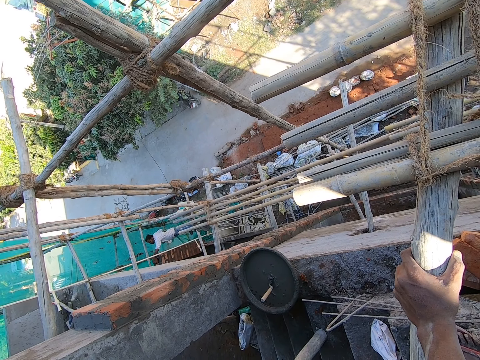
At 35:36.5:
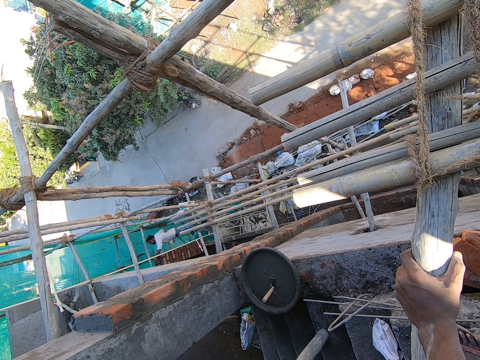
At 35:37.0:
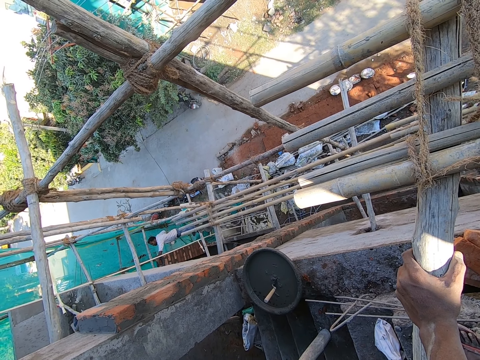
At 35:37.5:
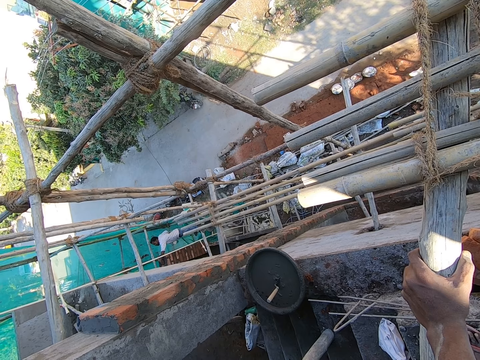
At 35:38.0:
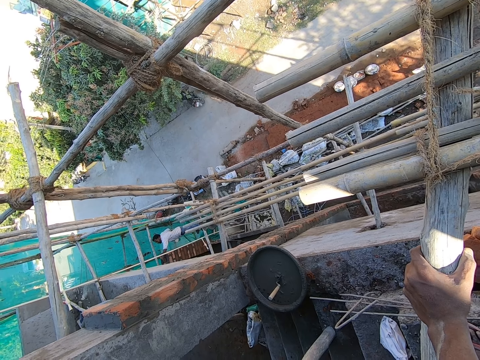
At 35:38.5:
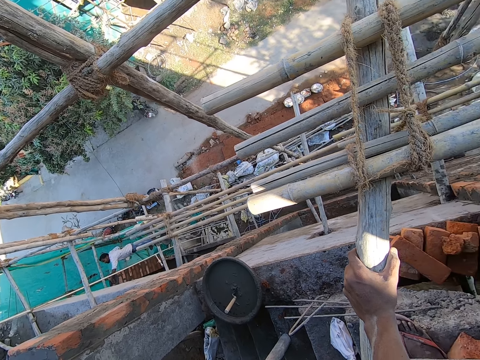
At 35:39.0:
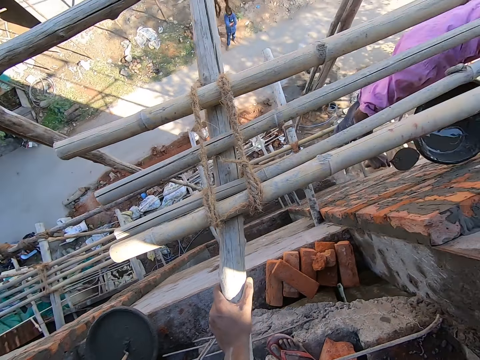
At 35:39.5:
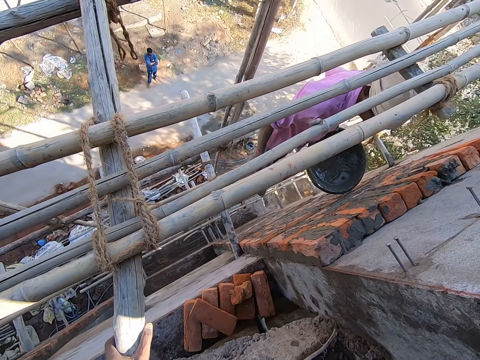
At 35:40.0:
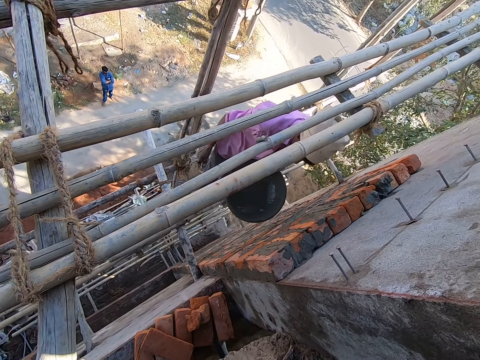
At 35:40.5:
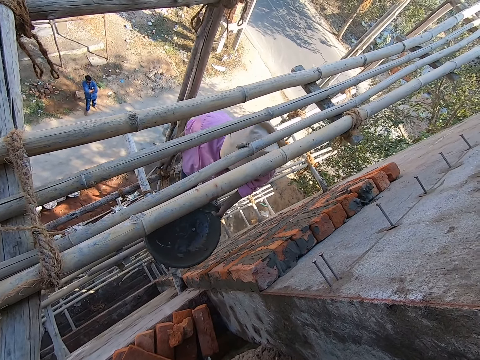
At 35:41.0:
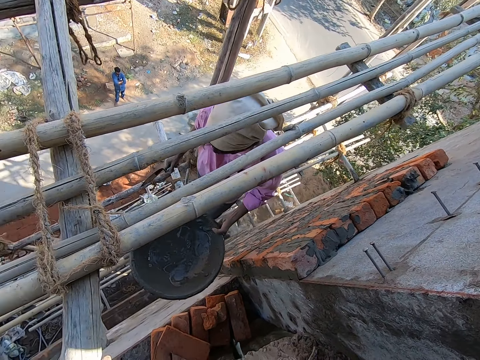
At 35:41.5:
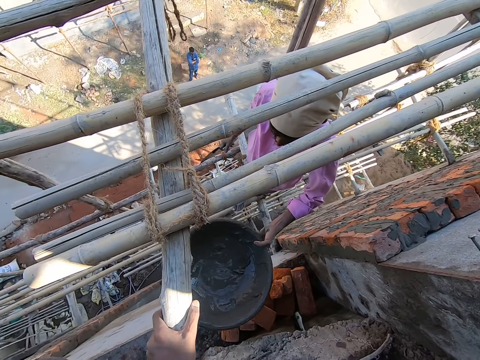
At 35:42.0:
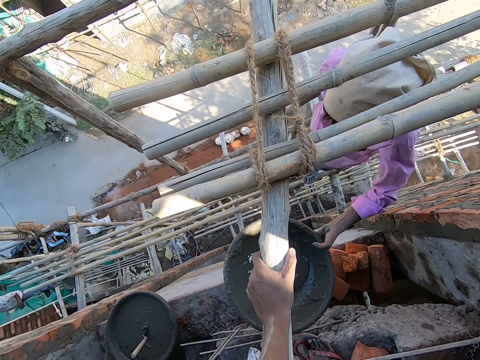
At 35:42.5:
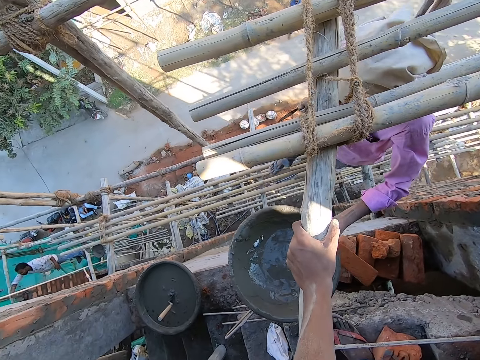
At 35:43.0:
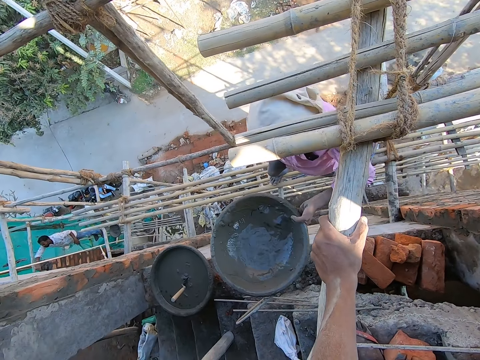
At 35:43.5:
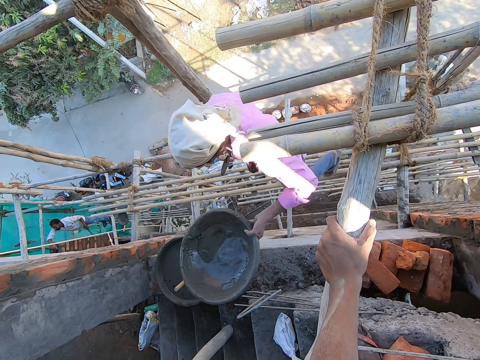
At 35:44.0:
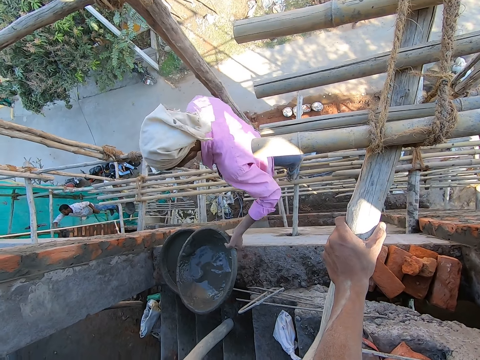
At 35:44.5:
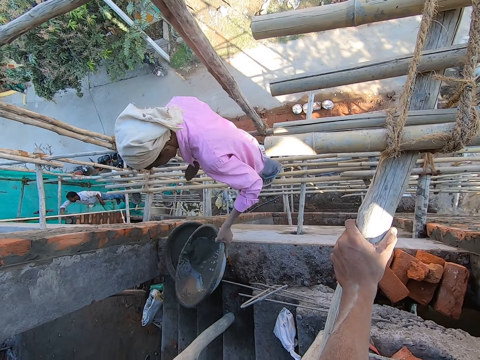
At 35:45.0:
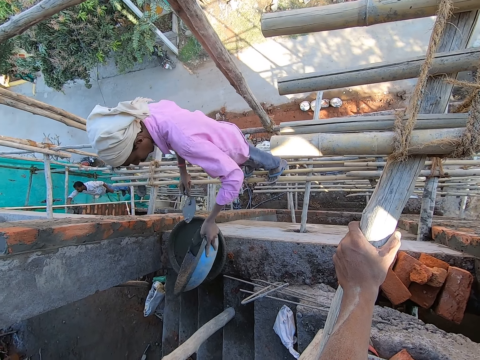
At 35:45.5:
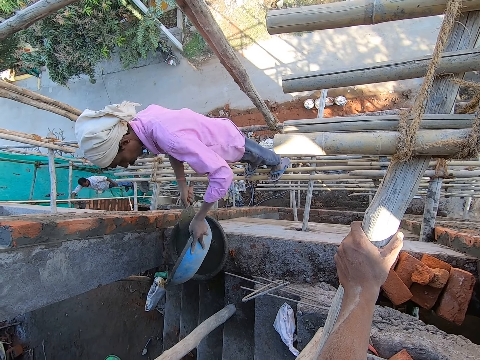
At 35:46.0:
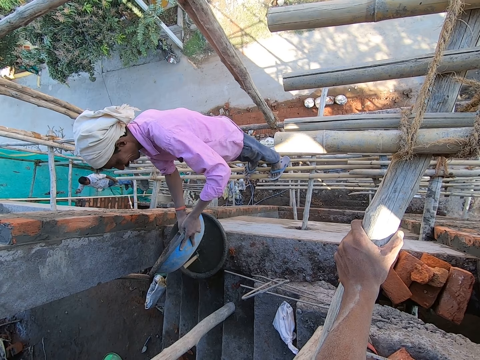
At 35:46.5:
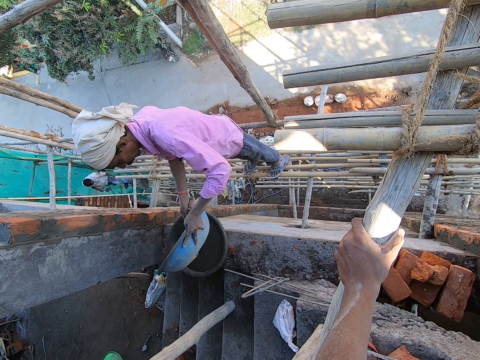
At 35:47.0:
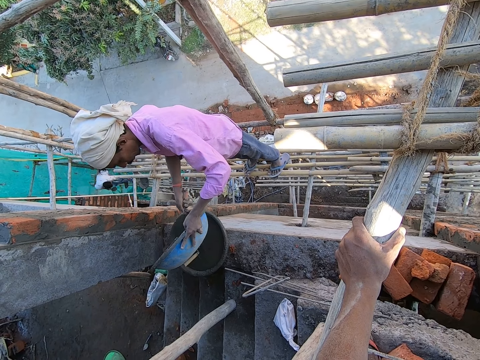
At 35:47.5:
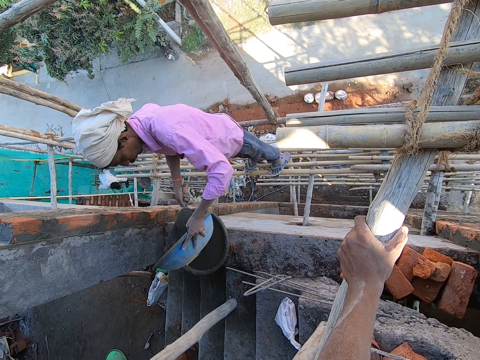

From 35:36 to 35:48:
A man places a brick on a roof with his left hand. The camera wearer looks around. Another man carries the cement mixing bowl in his left hand and carries the pointing trowel in his right hand. The camera wearer turns the cement in the cement mixing bowl into the cement mixing bowl on the edge of the wall, with his left hand and with the pointing trowel in his right hand. The first man places a brick on the roof with his right hand.

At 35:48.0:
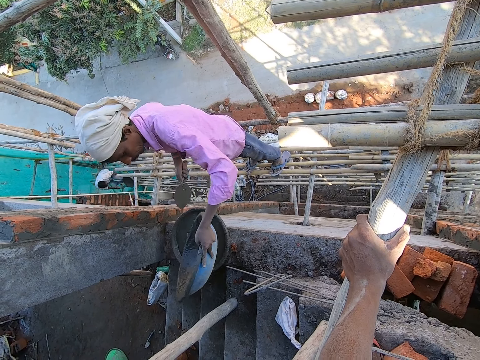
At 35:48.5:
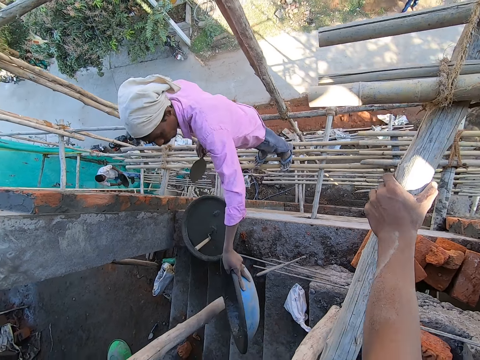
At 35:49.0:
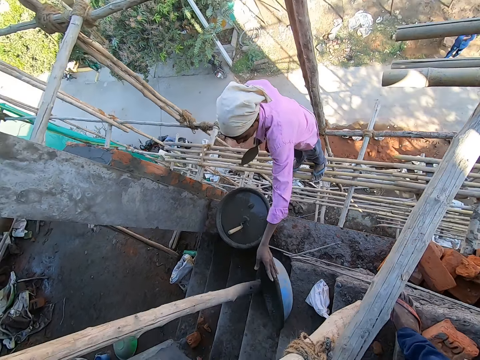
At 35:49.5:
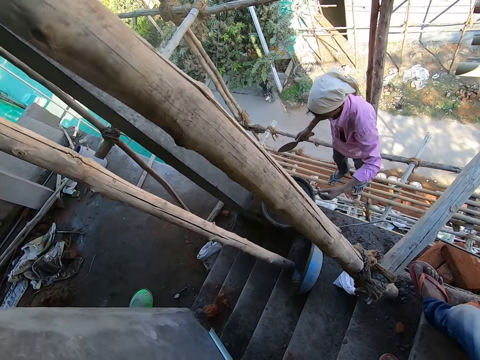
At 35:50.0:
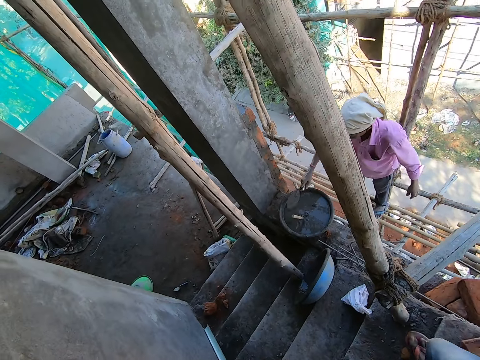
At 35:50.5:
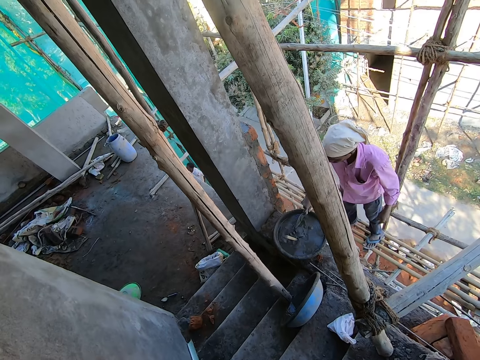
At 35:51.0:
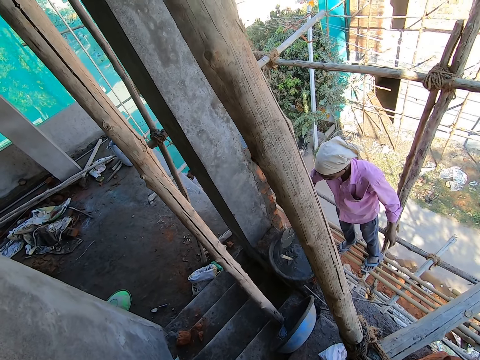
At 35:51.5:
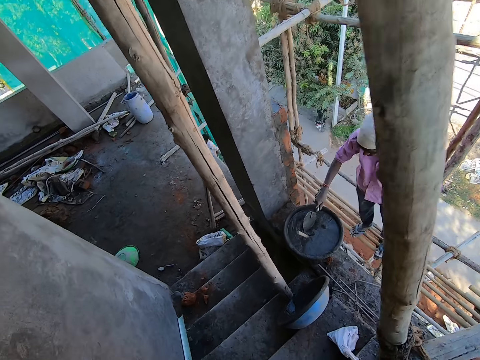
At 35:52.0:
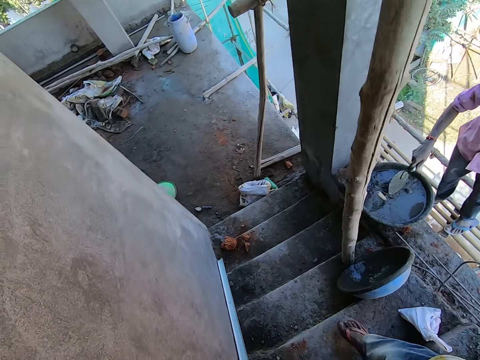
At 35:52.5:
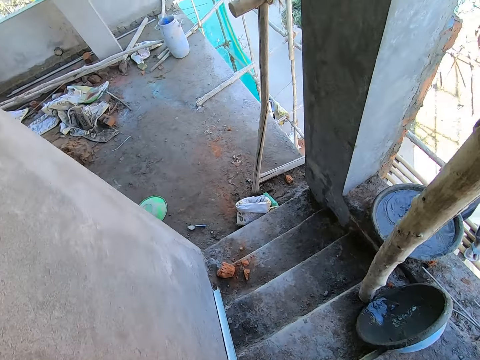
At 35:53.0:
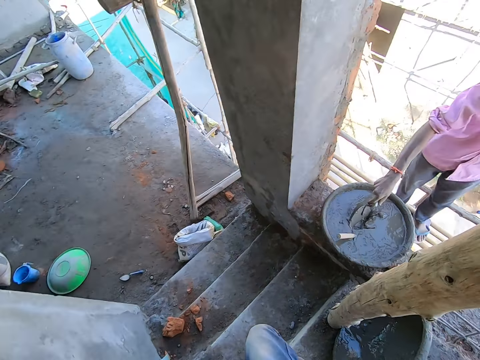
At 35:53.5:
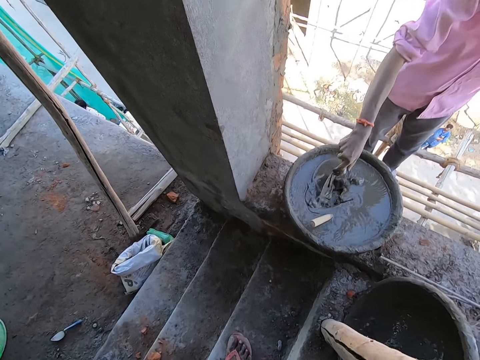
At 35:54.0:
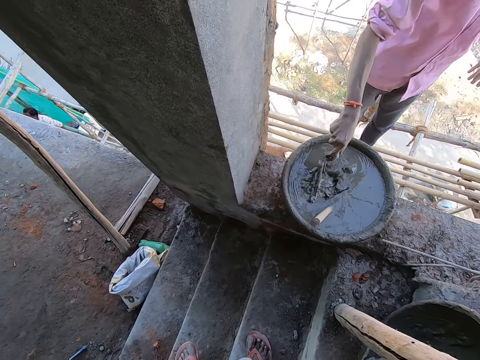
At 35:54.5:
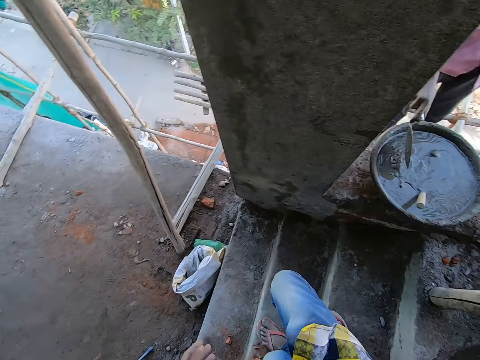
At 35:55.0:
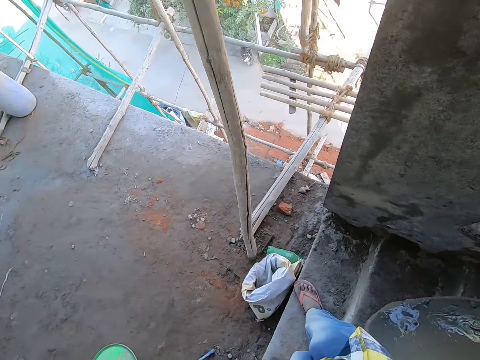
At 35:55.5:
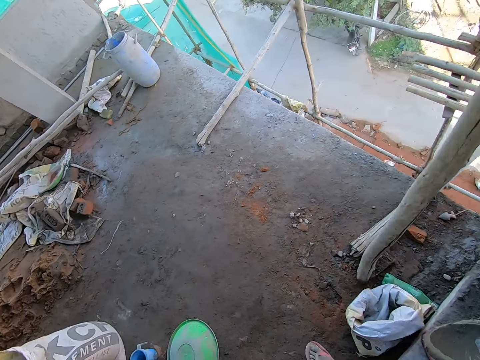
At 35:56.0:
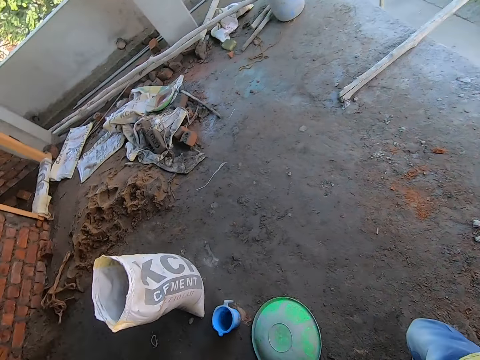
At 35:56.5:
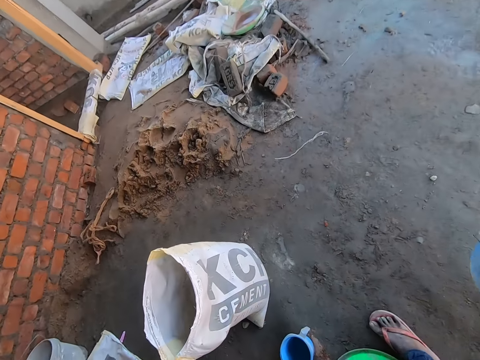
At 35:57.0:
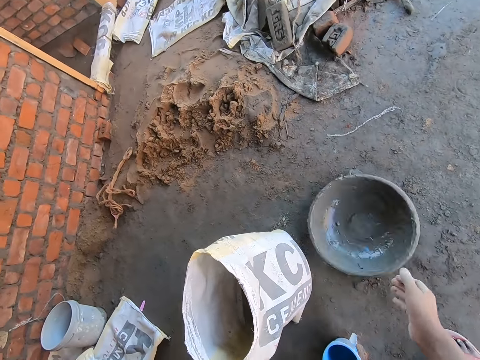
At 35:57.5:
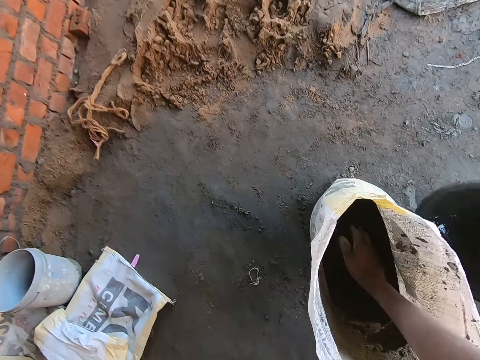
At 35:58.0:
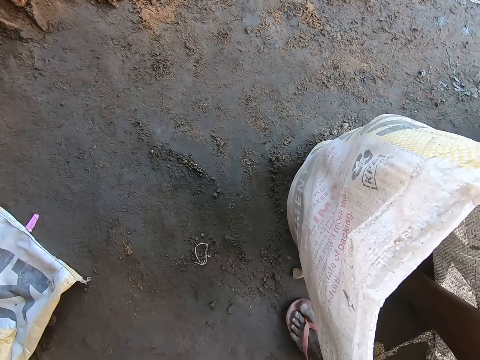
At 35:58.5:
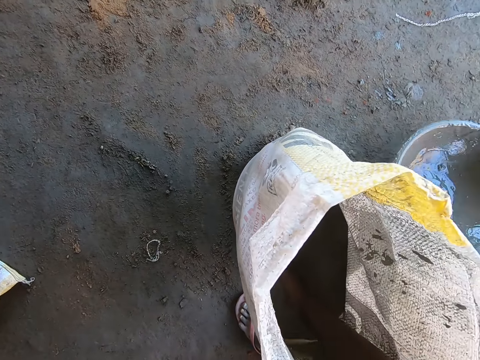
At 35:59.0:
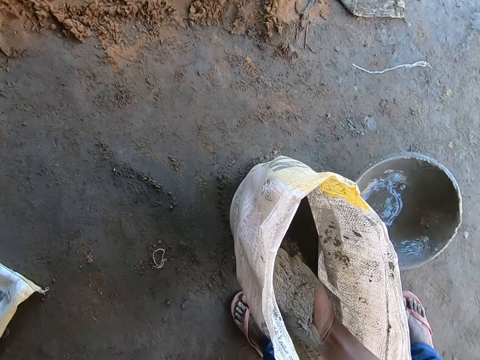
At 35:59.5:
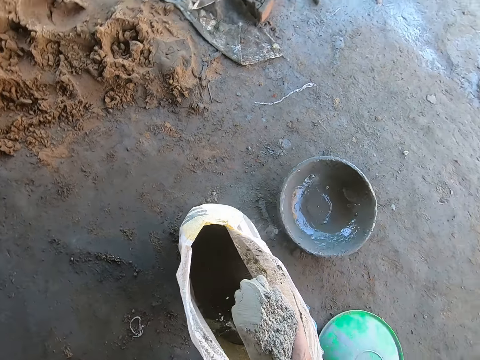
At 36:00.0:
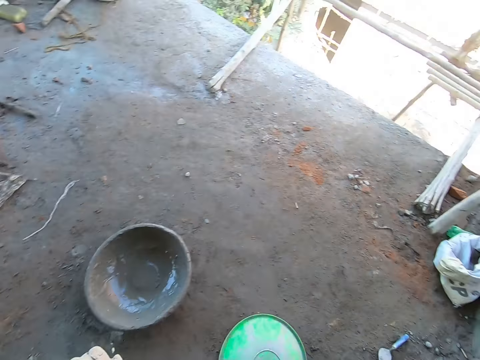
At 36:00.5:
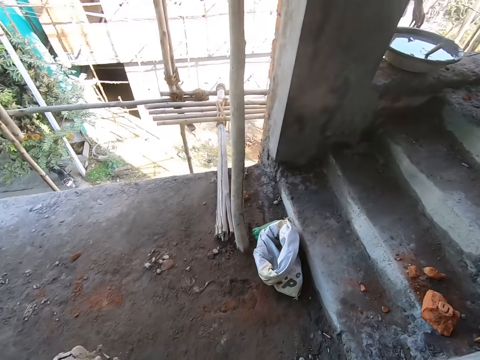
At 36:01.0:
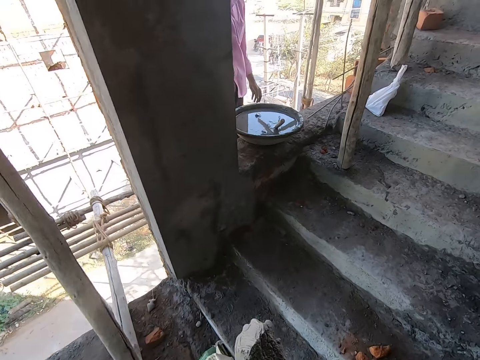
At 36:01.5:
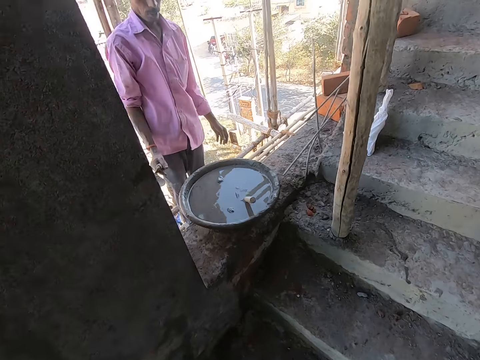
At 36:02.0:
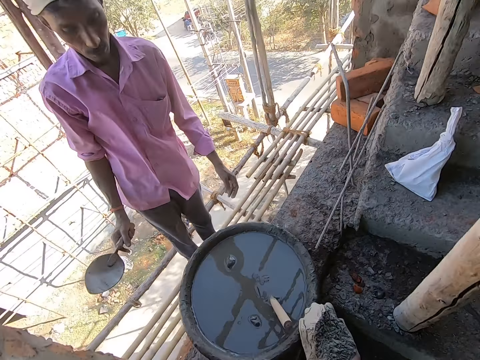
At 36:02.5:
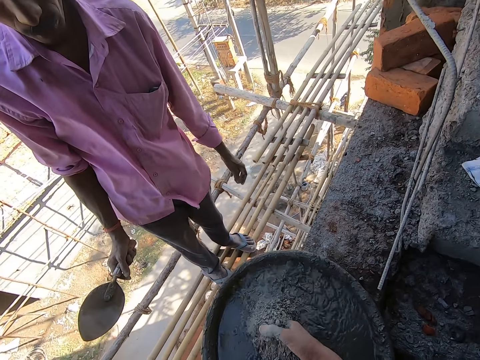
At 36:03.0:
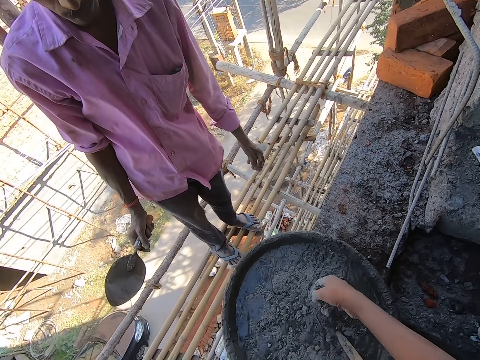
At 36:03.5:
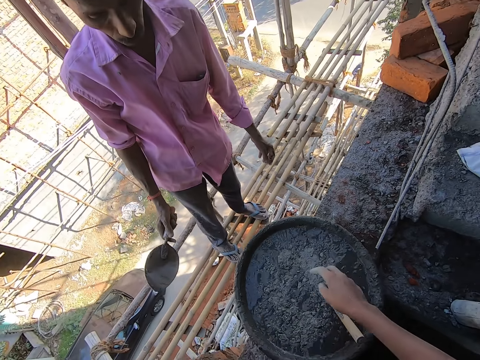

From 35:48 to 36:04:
The man drops the cement mixing bowl on the staircase with his left hand and mixes cement in the cement mixing bowl with the pointing trowel in his right hand. The camera wearer climbs down the staircase. He picks up the tray from the stairs. He drops the cement mixing bowl on the ground with his right hand. He scoops cement from the cement bag with his right hand. He puts the cement into the cement mixing bowl on the edge of the wall, with his right hand.
